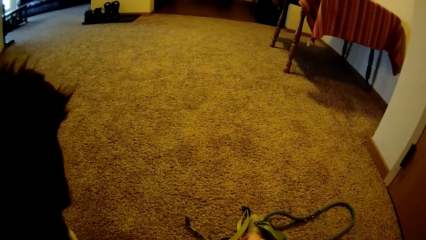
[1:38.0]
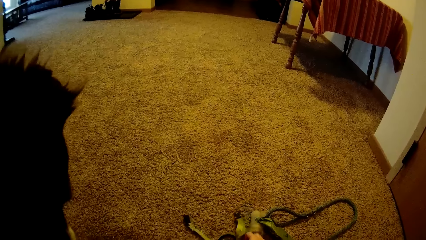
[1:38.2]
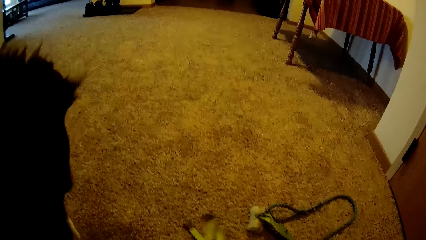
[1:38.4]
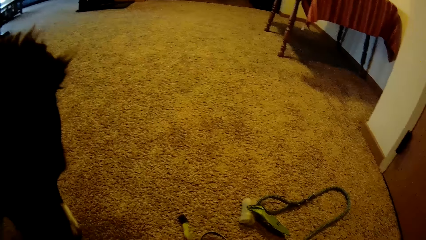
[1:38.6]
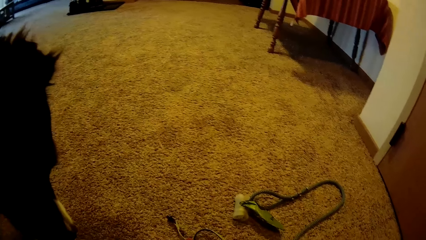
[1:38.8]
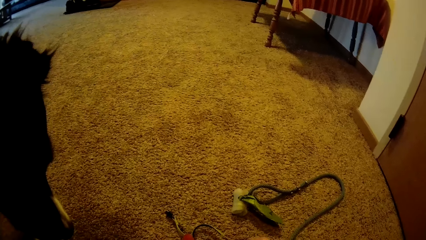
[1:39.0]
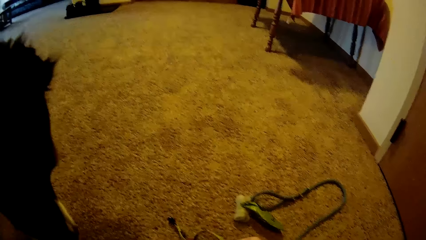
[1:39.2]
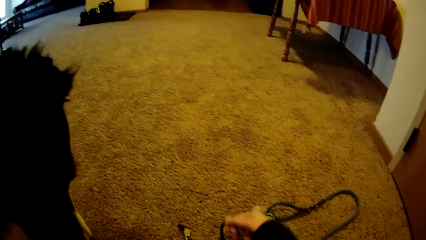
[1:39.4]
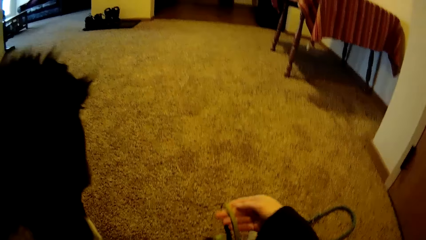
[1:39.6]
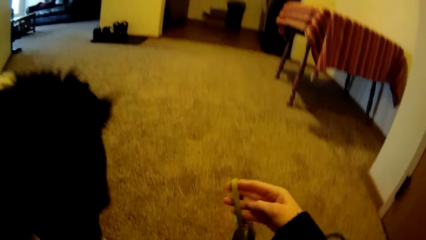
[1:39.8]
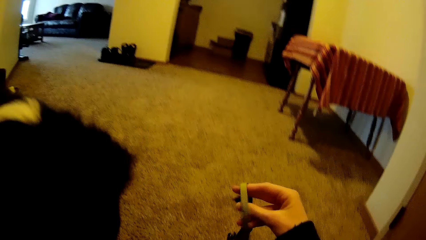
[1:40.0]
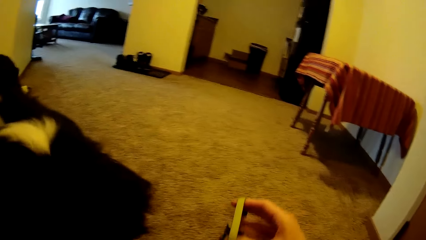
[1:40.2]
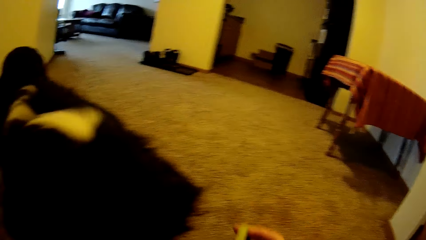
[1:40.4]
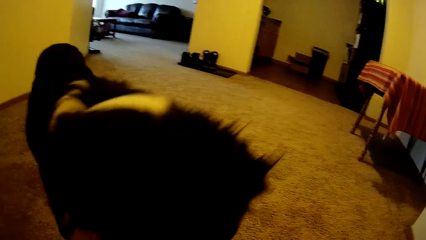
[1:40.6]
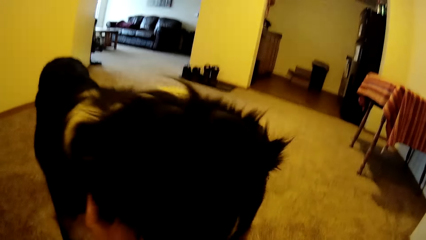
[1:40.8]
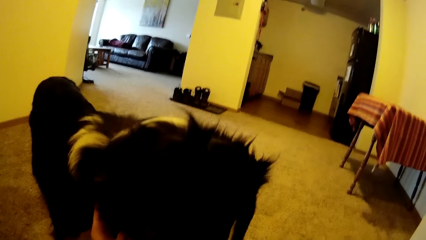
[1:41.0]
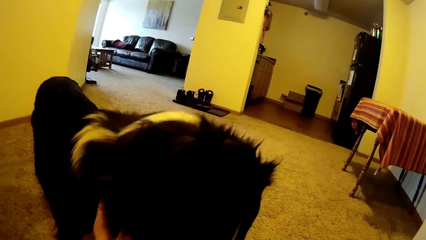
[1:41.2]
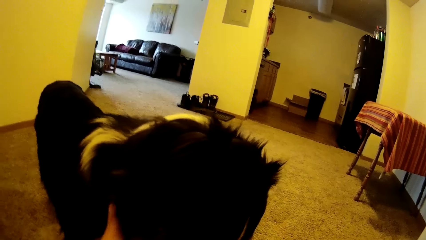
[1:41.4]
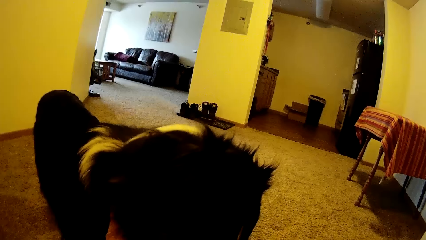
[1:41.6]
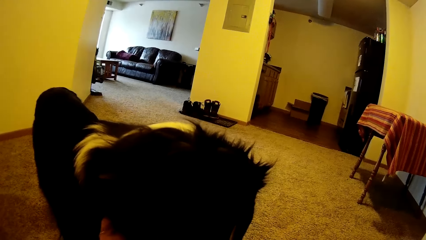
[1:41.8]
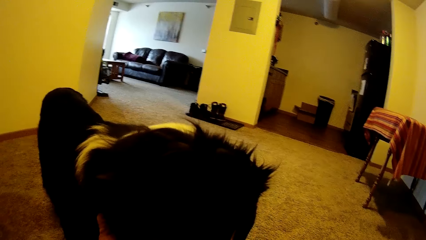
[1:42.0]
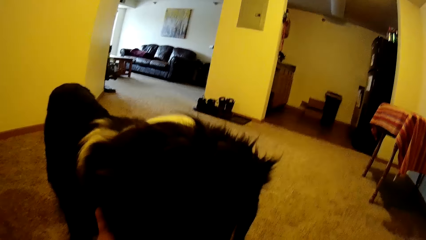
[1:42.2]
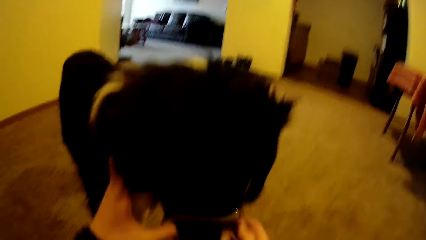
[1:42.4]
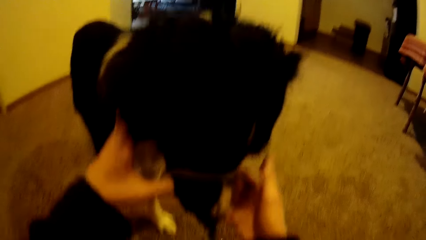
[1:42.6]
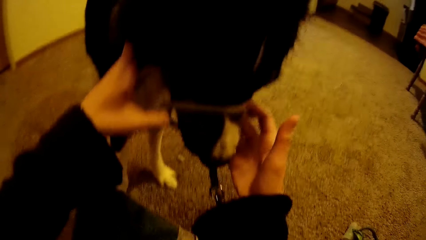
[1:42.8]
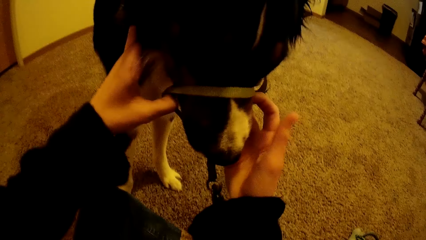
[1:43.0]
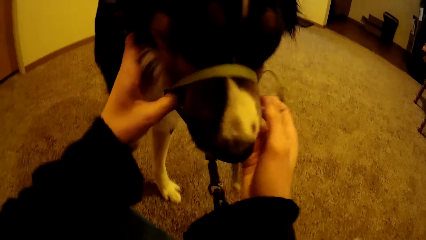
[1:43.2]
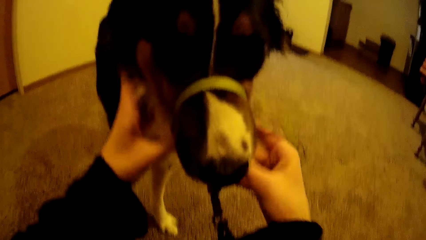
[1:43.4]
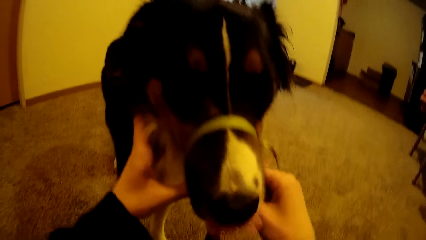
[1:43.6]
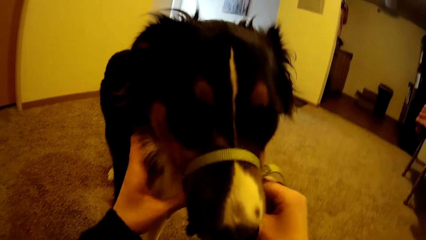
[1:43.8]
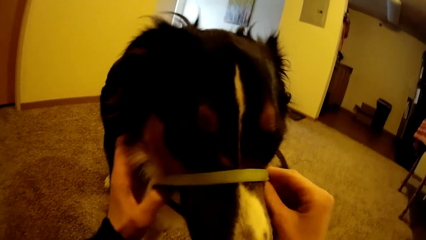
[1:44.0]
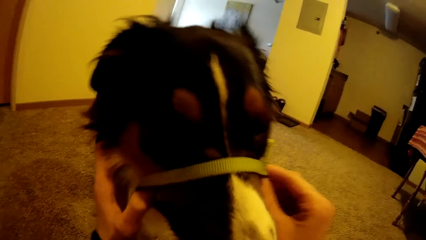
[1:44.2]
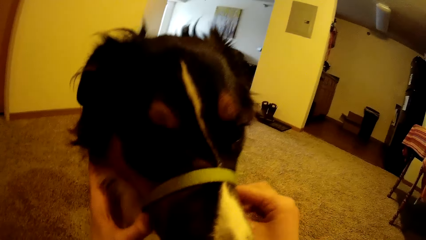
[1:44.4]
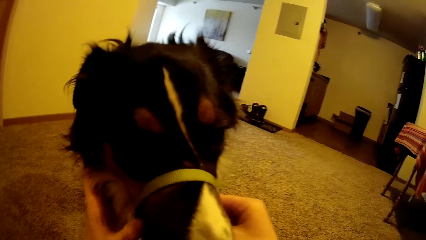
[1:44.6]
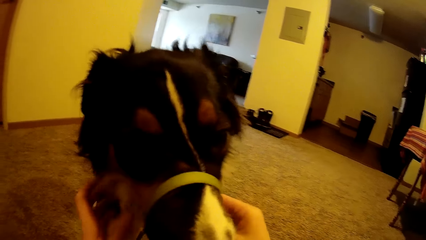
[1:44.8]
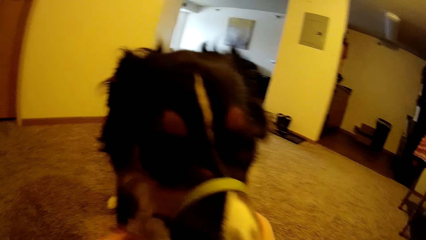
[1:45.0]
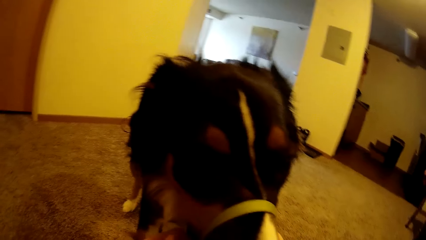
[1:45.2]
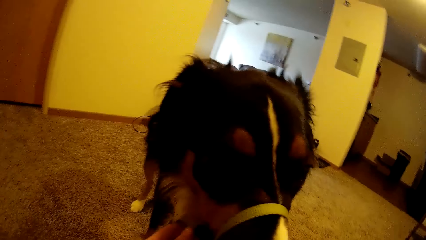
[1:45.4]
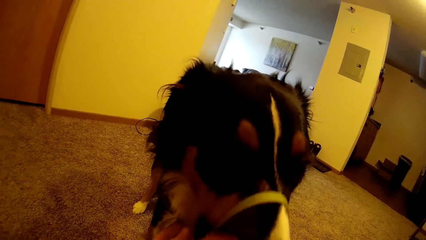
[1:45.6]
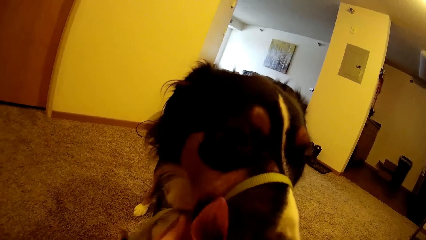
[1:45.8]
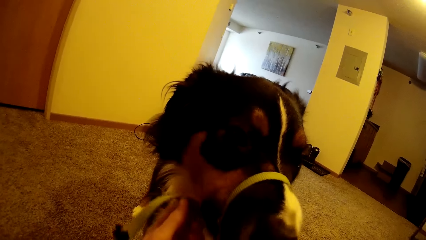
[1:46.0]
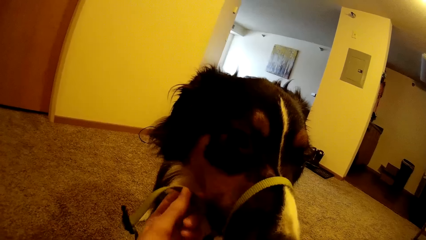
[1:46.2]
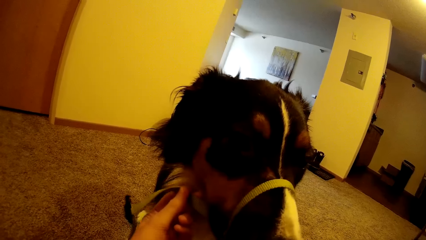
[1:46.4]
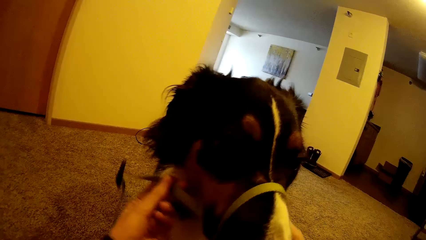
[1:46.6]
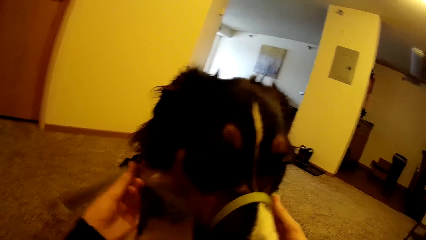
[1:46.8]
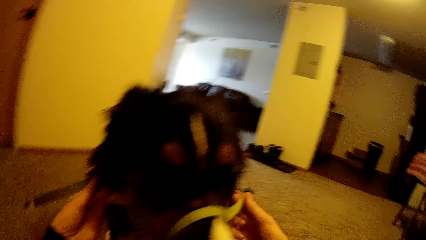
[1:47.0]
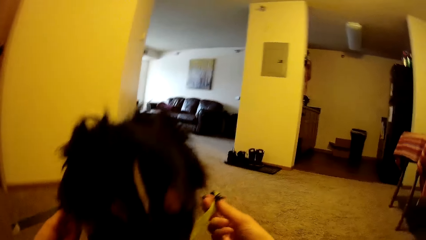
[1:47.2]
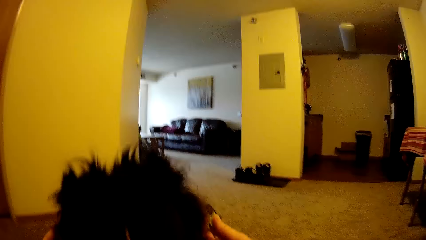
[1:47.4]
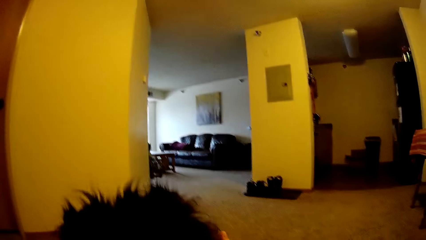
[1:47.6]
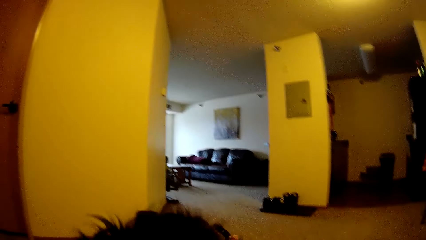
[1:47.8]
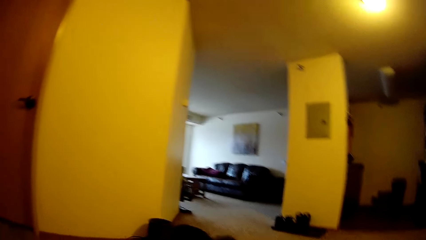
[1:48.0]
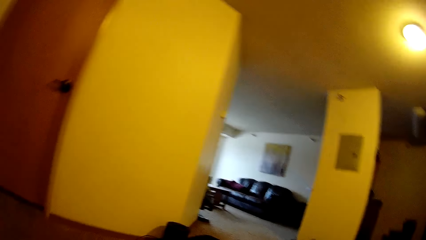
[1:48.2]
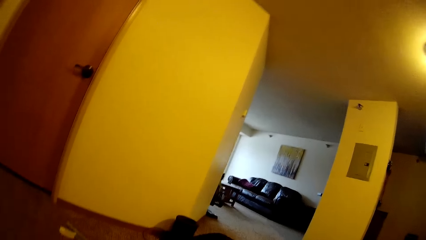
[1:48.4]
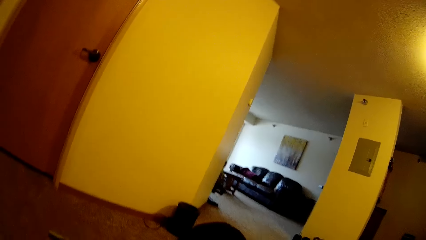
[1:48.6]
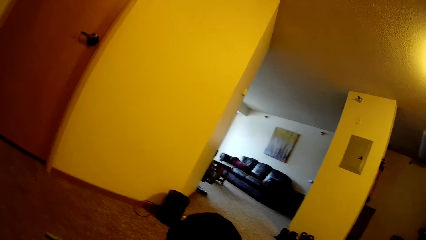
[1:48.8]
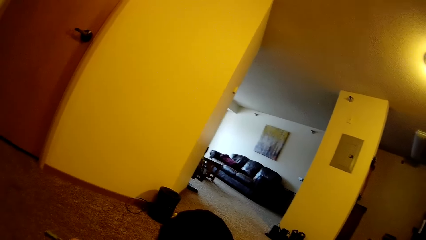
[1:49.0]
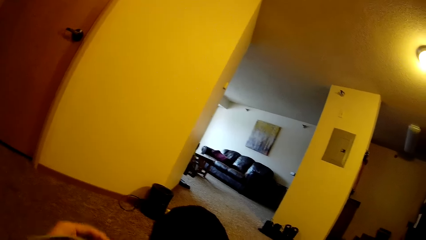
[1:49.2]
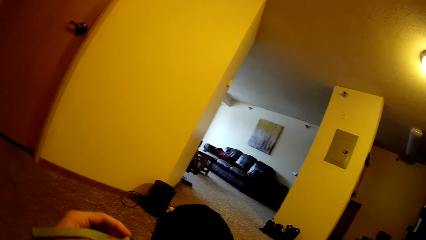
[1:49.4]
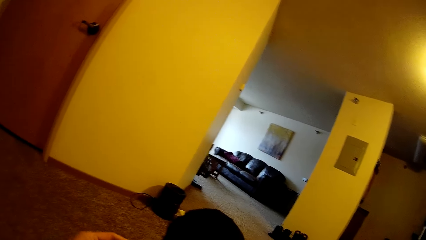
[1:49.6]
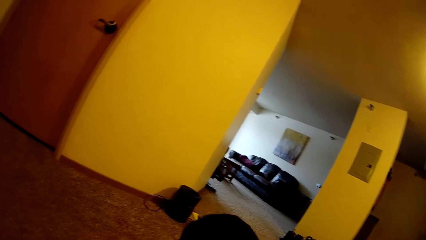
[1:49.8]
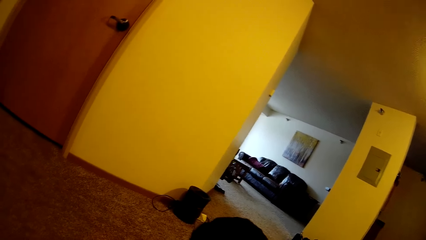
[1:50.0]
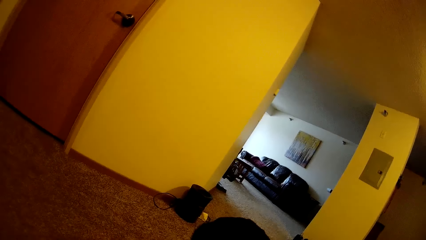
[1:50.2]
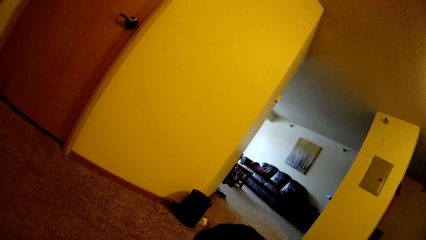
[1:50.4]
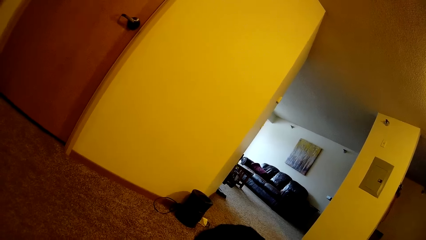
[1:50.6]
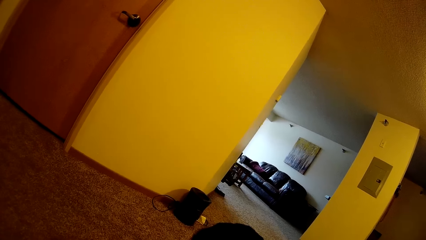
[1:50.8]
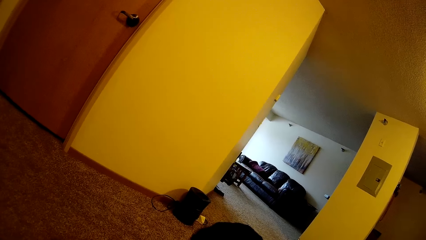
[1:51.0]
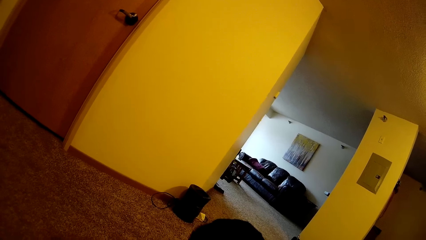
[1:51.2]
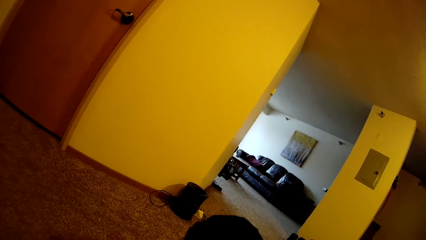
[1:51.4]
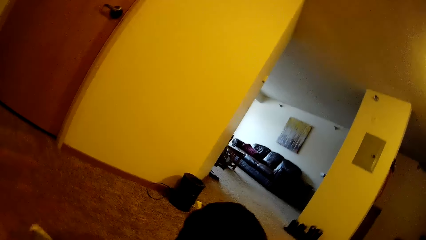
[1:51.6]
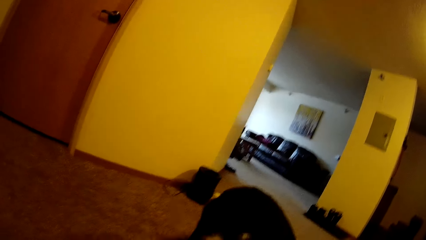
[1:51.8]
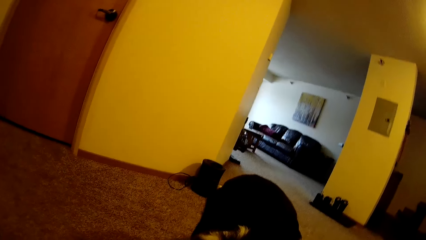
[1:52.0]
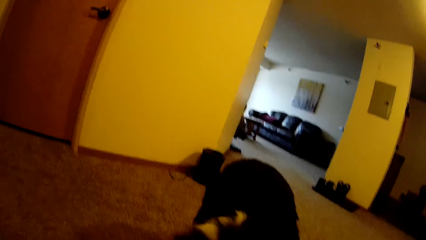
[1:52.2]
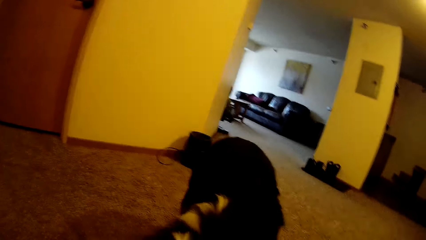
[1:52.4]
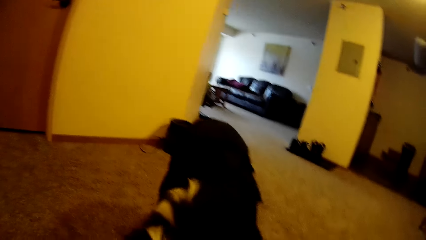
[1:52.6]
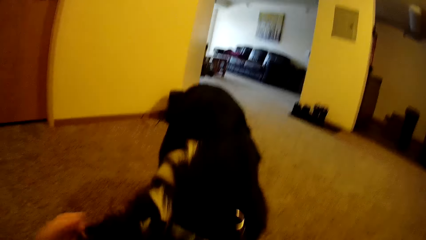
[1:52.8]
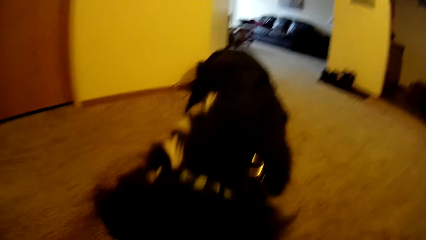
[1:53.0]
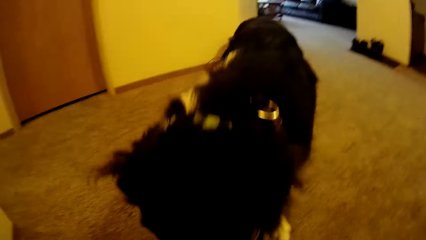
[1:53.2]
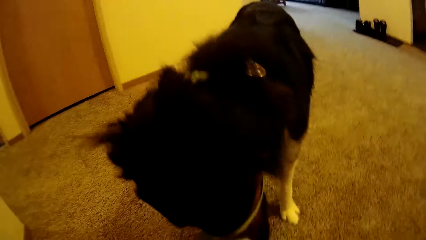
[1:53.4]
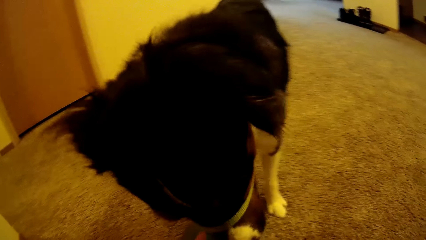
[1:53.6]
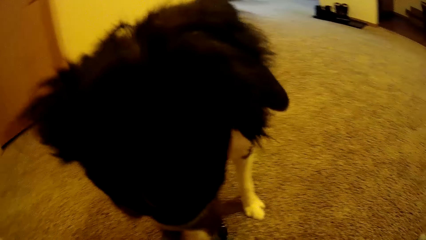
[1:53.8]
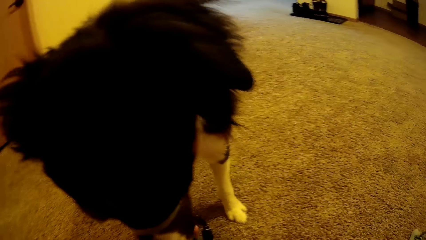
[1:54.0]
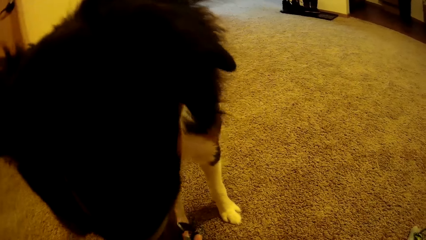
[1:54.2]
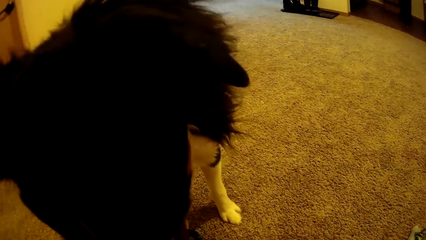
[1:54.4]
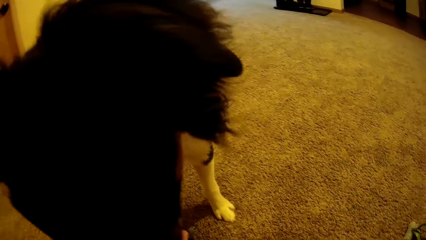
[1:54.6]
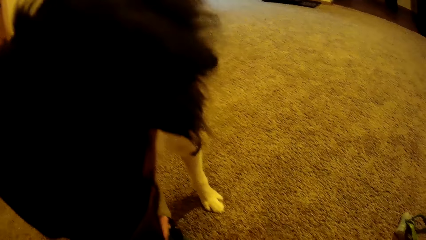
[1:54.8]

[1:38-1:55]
The camera wearer muzzles the dog with the dog muzzle in both hands. They tie the dog.
